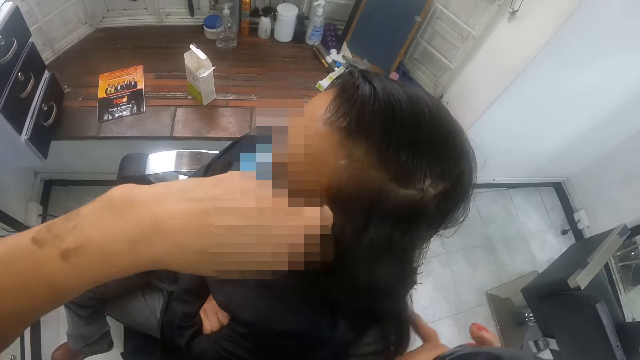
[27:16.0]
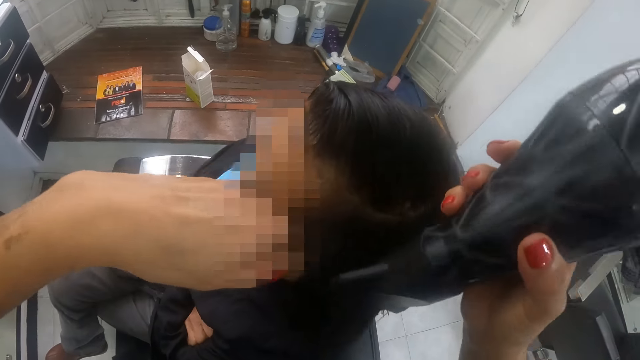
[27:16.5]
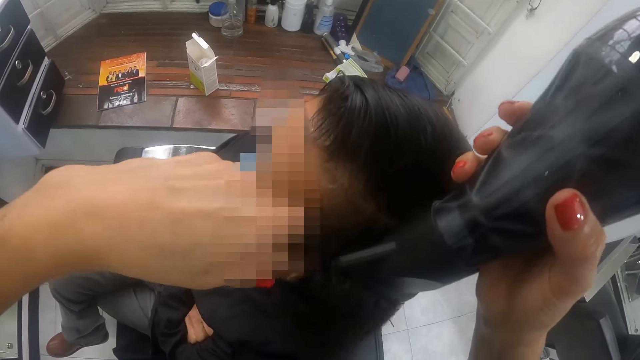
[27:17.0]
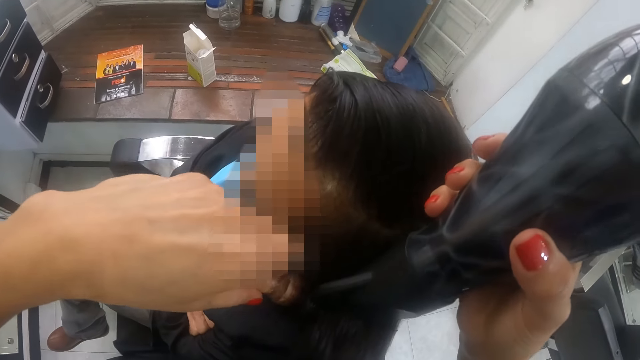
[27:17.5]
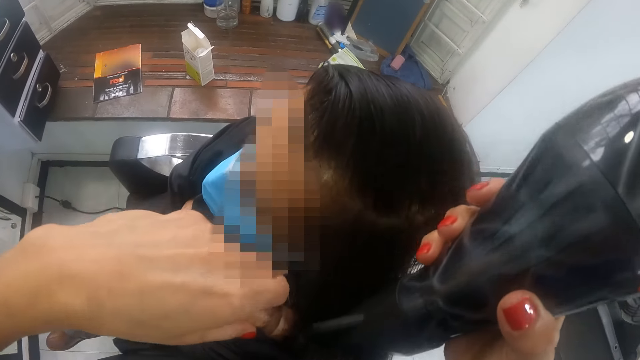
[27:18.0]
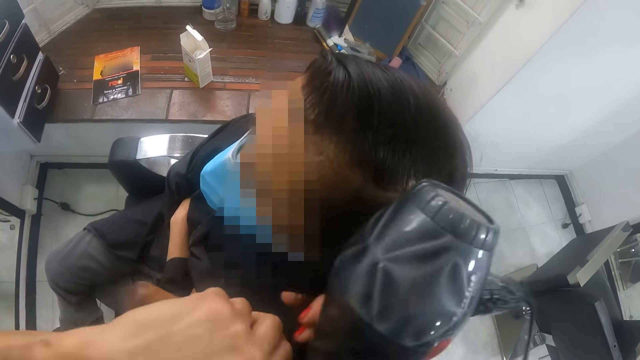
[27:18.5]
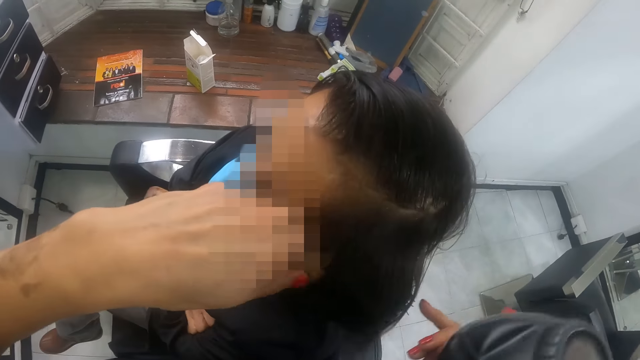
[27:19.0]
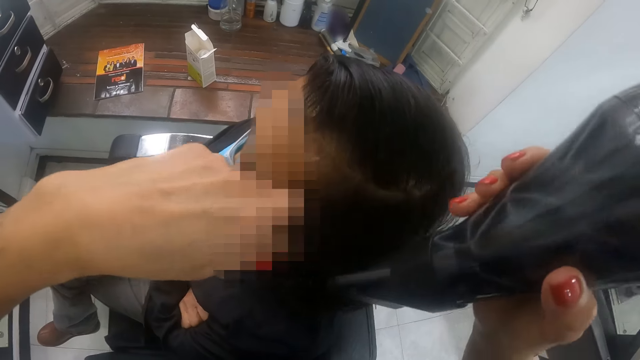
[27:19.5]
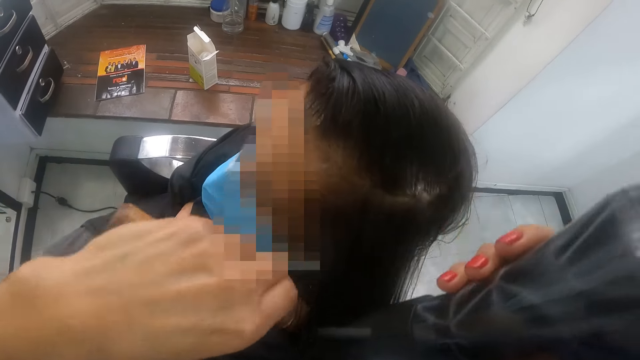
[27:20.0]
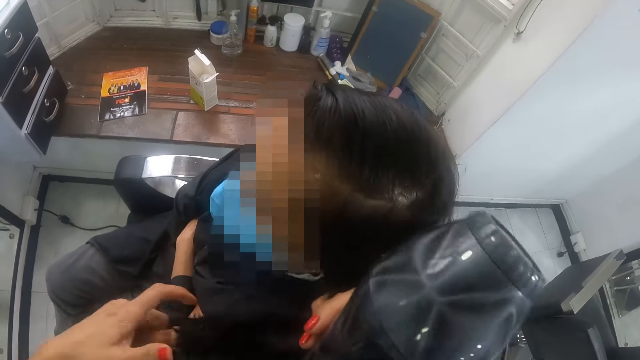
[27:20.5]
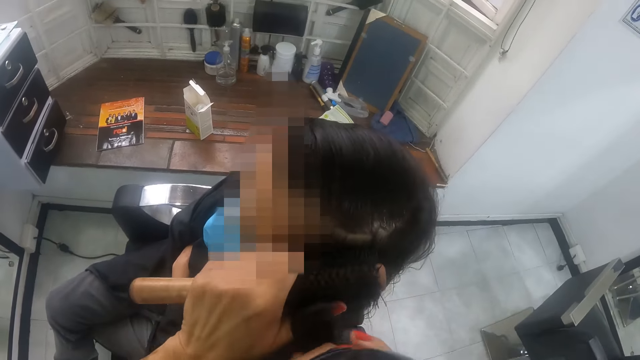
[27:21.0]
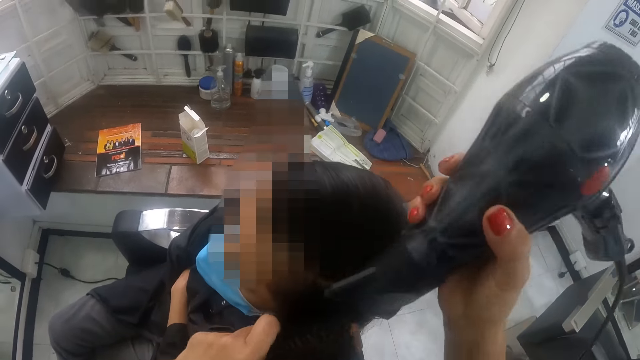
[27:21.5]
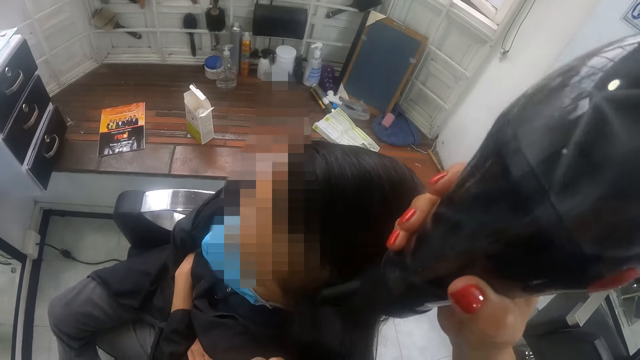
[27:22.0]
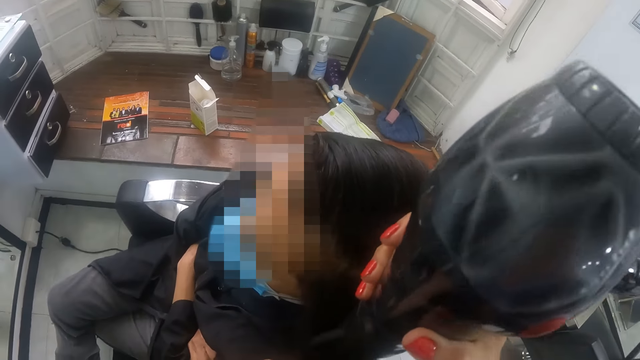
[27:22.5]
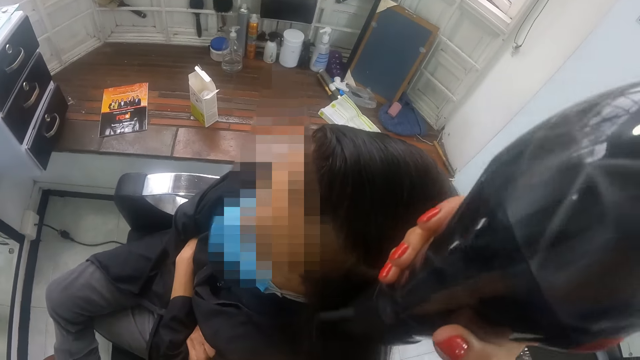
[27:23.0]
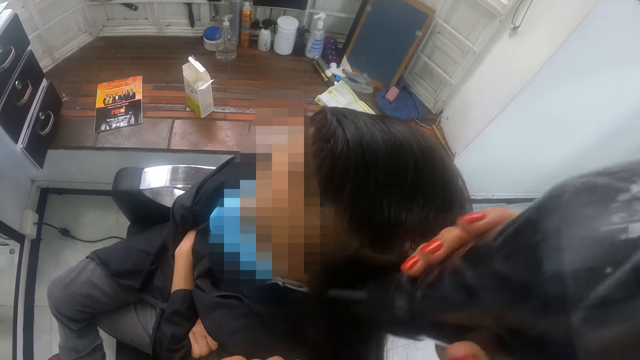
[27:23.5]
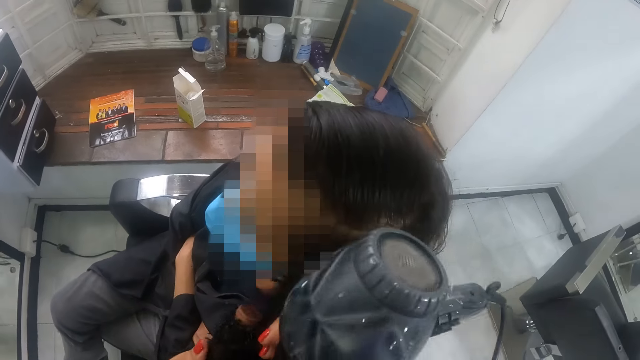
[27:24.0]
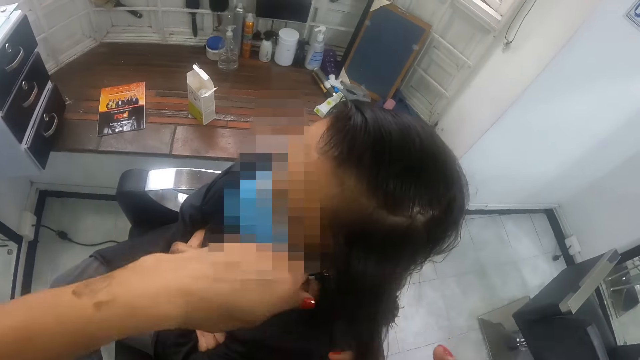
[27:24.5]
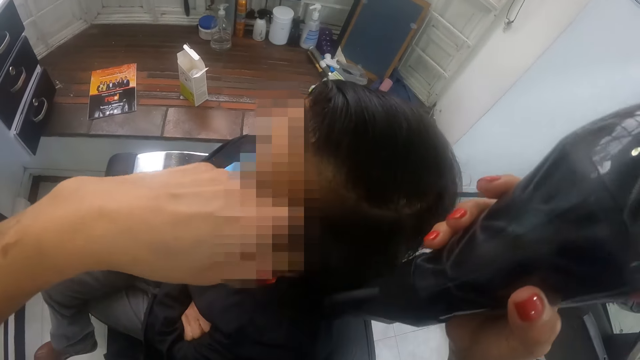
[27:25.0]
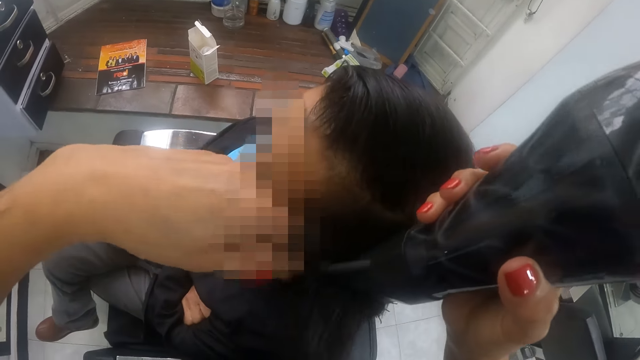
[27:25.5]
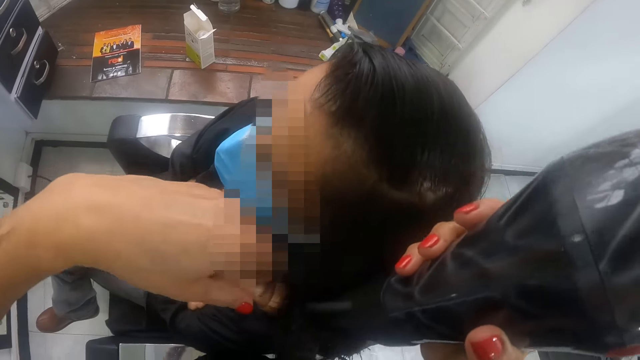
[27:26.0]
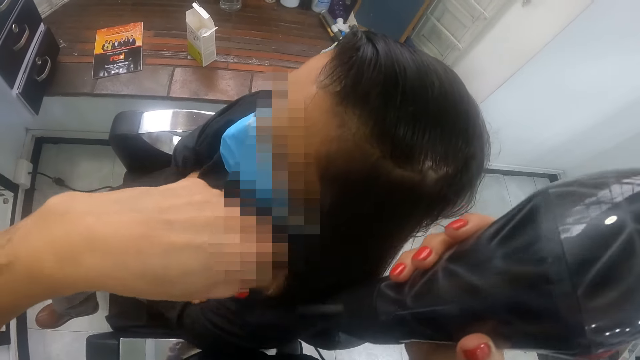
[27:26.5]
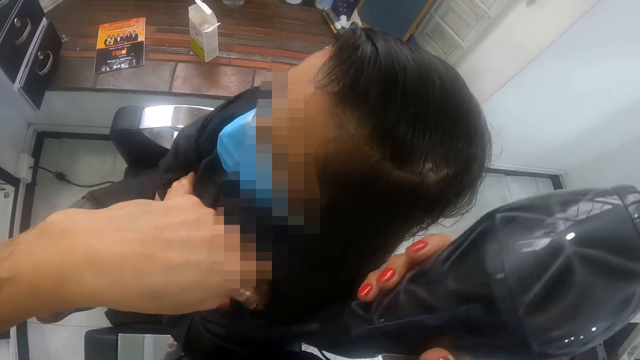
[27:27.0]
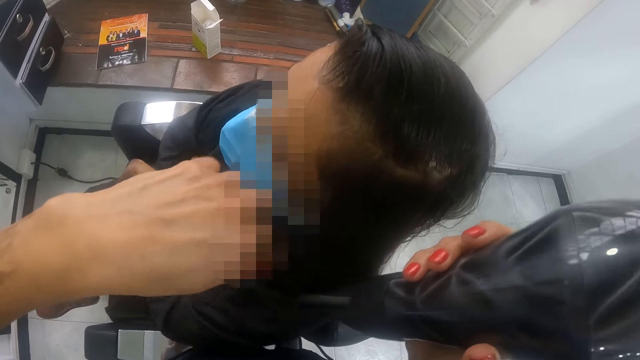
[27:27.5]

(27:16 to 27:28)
The camera wearer pulls the portion of the hair of the man from the round brush in her left hand with her right hand. She straightens the portion of the hair of the man from her right hand with the round brush in her left hand. She uses the hair dryer in her right hand on the portion of the hair of the man. She pulls the portion of the hair of the man from the round brush in her left hand with her right hand. She straightens the portion of the hair of the man from her right hand with the round brush in her left hand. She uses the hair dryer in her right hand on the portion of the hair of the man. She pulls the portion of the hair of the man from the round brush in her left hand with her right hand. She straightens the portion of the hair of the man from her right hand with the round brush in her left hand. She uses the hair dryer in her right hand on the portion of the hair of the man. She pulls the portion of the hair of the man from the round brush in her left hand with her right hand. She straightens the portion of the hair of the man from her right hand with the round brush in her left hand. She uses the hair dryer in her right hand on the portion of the hair of the man.

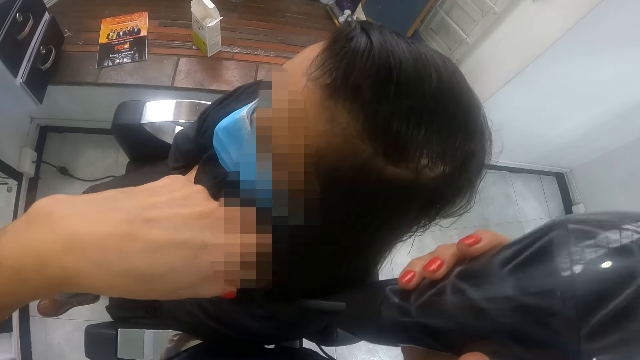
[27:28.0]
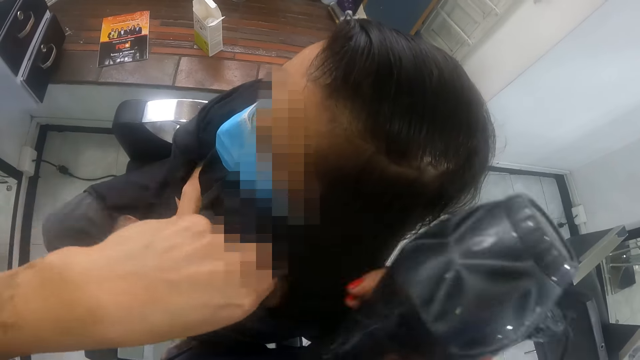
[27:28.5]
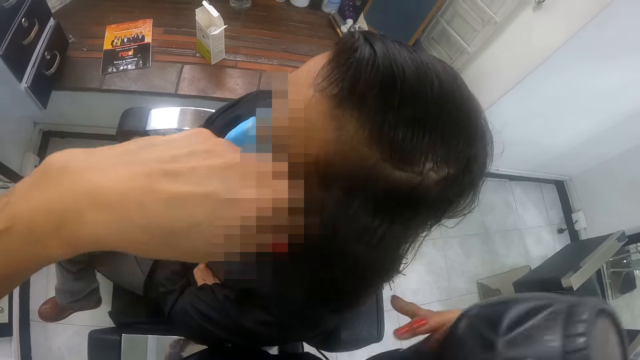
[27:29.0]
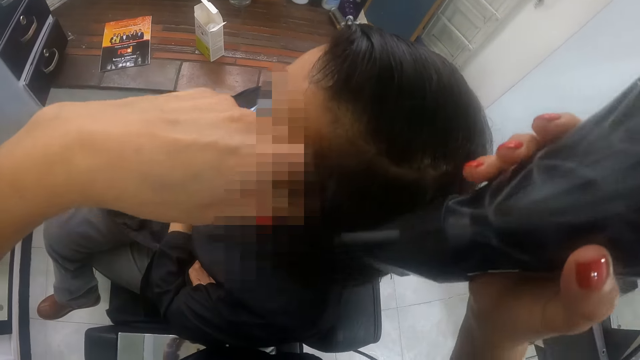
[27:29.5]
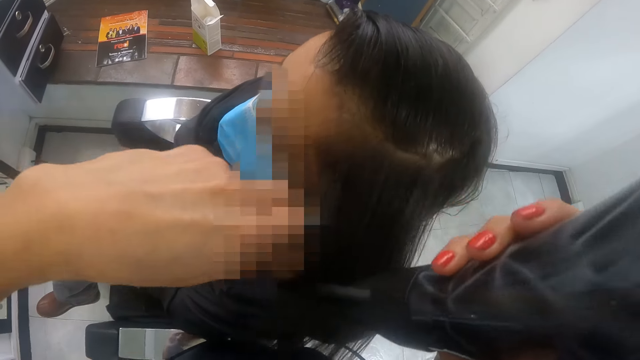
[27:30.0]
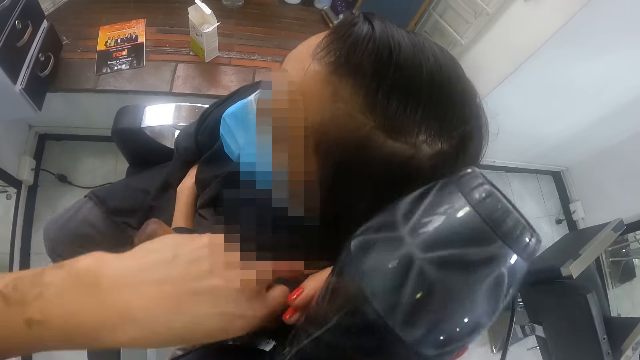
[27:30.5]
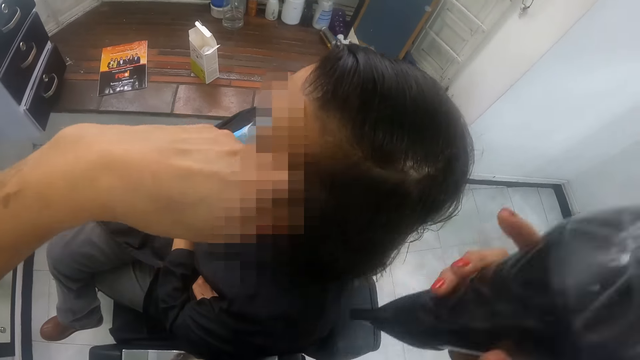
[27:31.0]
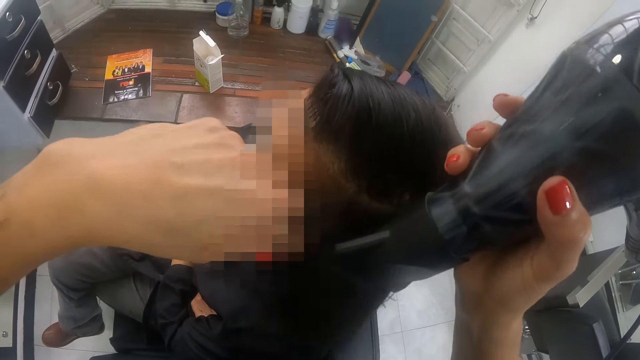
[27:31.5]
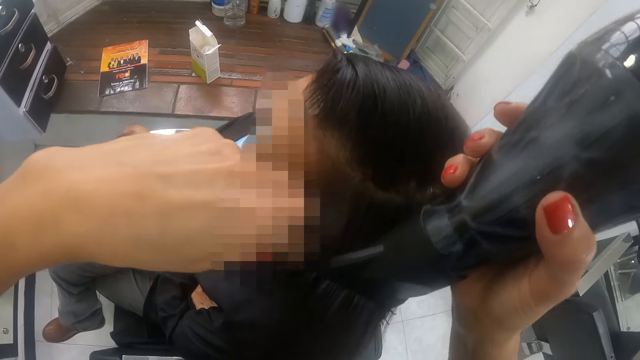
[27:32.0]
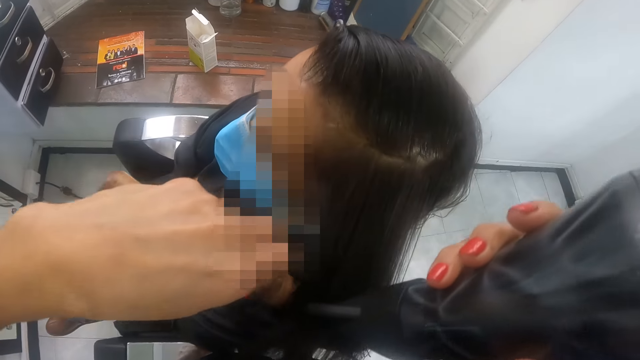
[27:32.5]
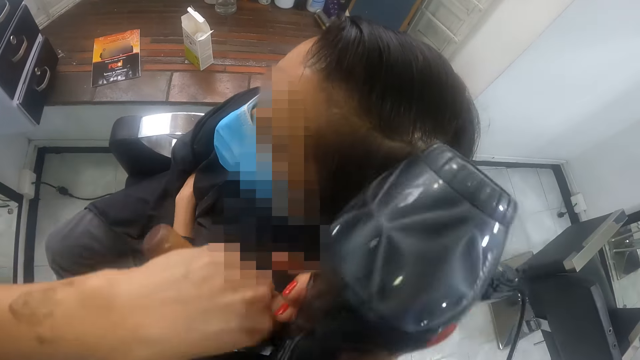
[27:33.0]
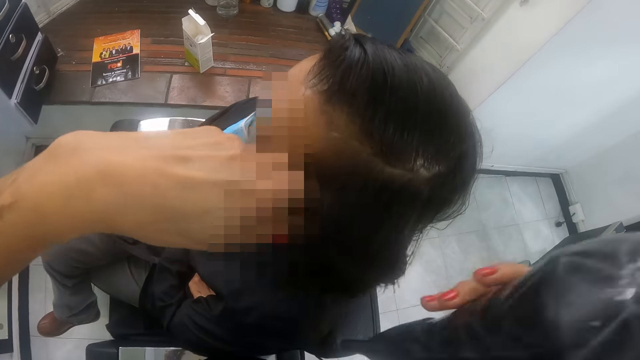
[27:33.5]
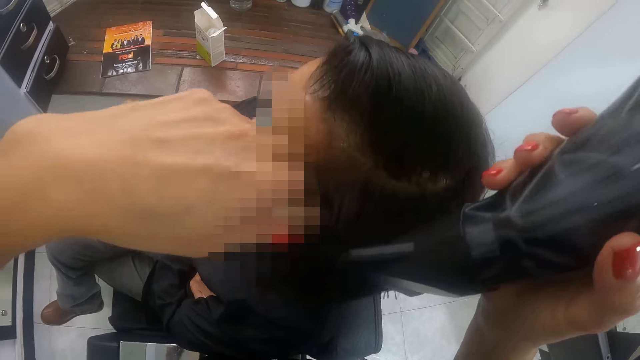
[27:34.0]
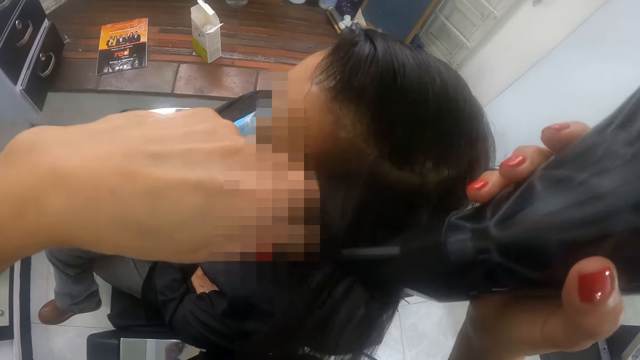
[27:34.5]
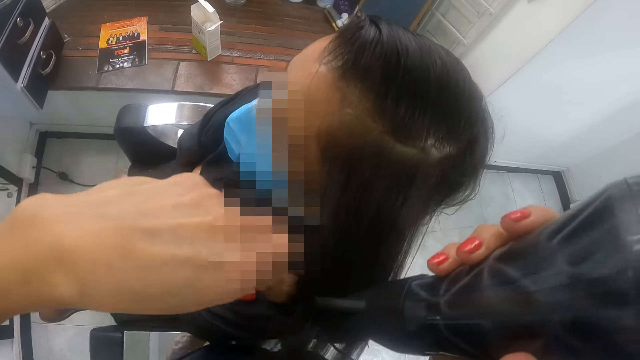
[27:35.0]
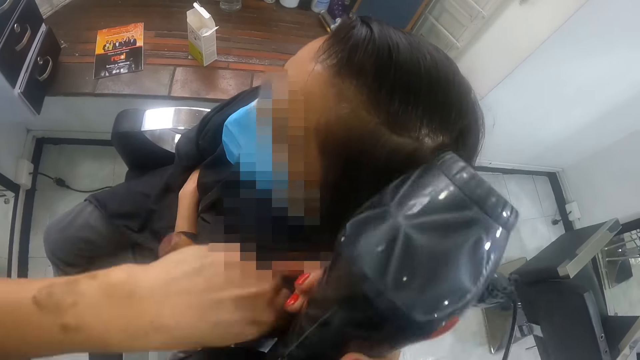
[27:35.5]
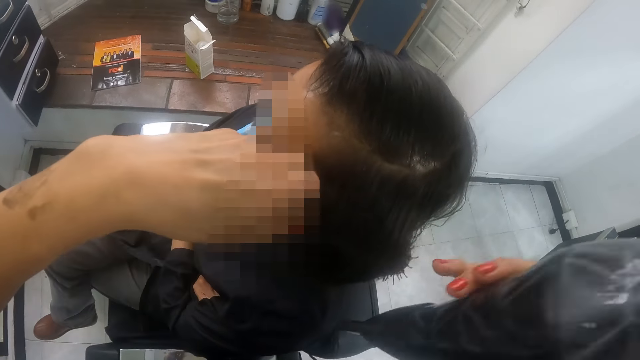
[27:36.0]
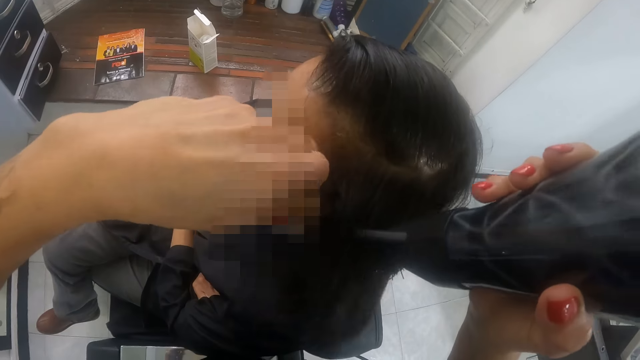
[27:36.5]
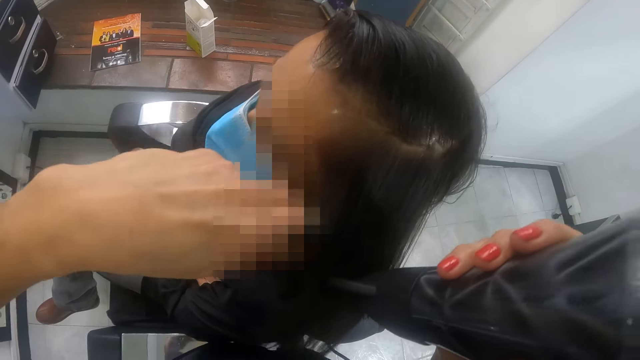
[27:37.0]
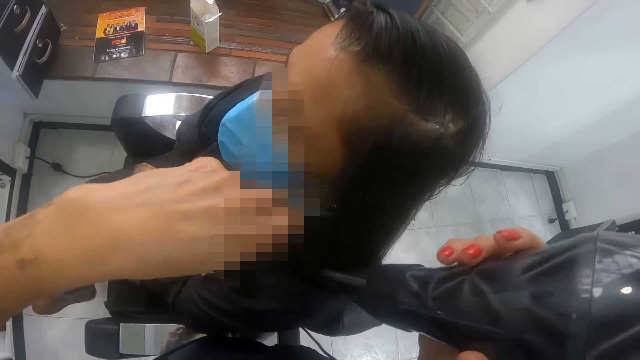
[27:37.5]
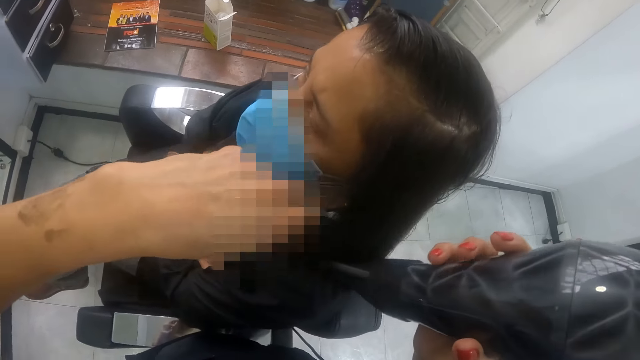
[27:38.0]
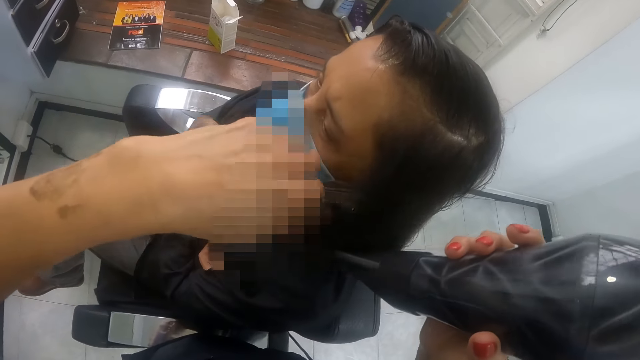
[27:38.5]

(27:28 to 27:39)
The camera wearer pulls the portion of the hair of the man from the round brush in her left hand with her right hand. She straightens the portion of the hair of the man from her right hand with the round brush in her left hand. She uses the hair dryer in her right hand on the portion of the hair of the man. She pulls the portion of the hair of the man from the round brush in her left hand with her right hand. She straightens the portion of the hair of the man from her right hand with the round brush in her left hand. She uses the hair dryer in her right hand on the portion of the hair of the man. She pulls the portion of the hair of the man from the round brush in her left hand with her right hand. She straightens the portion of the hair of the man from her right hand with the round brush in her left hand. She uses the hair dryer in her right hand on the portion of the hair of the man. She pulls the portion of the hair of the man from the round brush in her left hand with her right hand. She straightens the portion of the hair of the man from her right hand with the round brush in her left hand. She uses the hair dryer in her right hand on the portion of the hair of the man.
